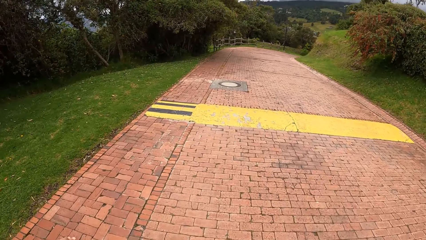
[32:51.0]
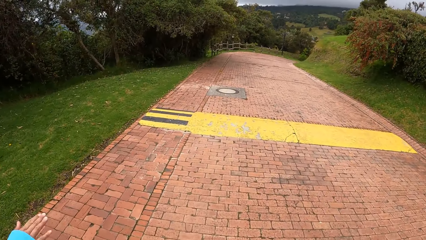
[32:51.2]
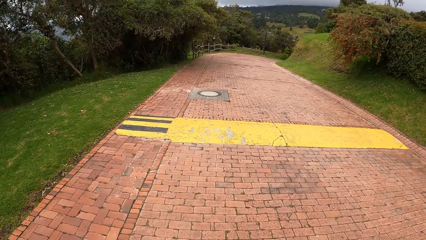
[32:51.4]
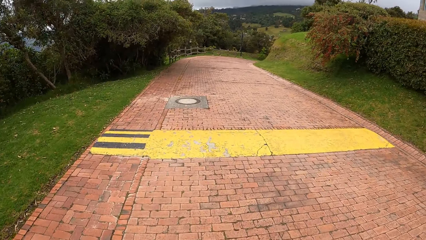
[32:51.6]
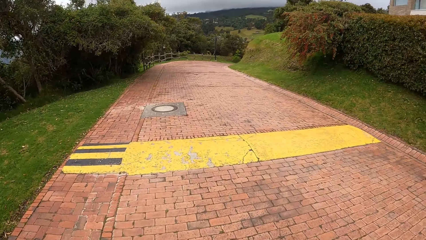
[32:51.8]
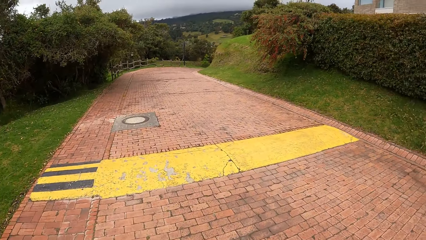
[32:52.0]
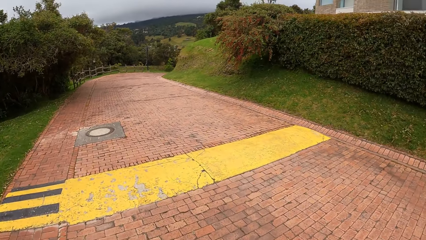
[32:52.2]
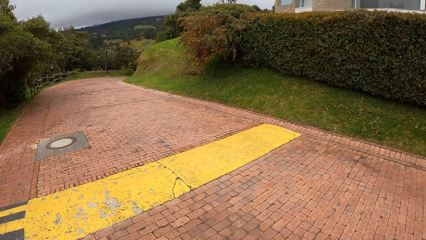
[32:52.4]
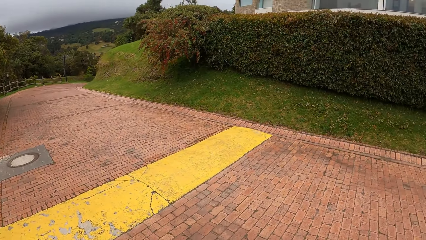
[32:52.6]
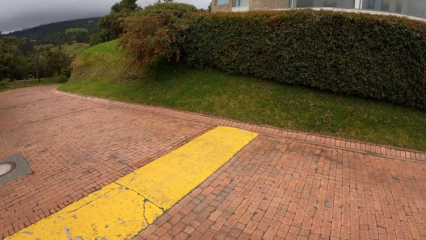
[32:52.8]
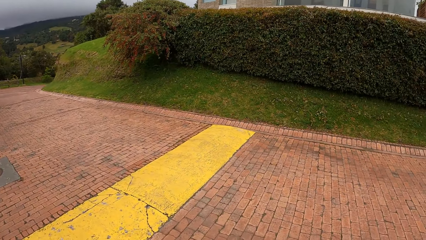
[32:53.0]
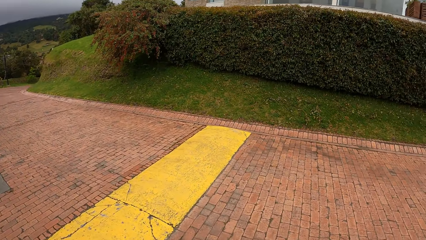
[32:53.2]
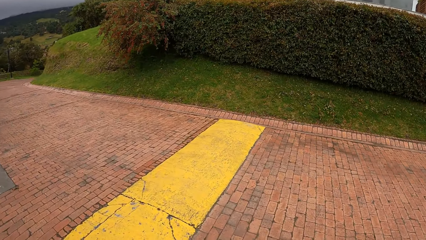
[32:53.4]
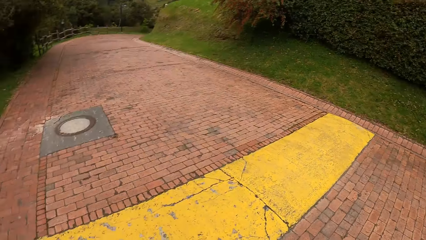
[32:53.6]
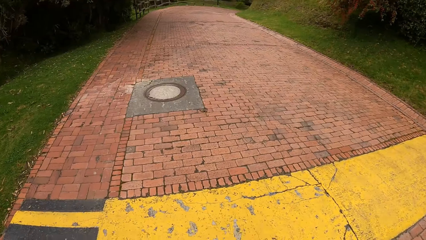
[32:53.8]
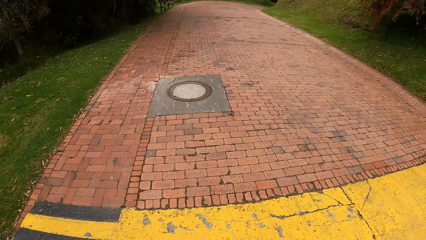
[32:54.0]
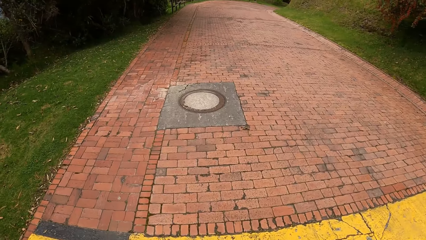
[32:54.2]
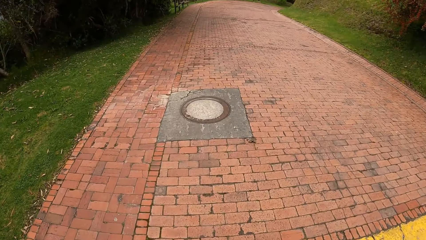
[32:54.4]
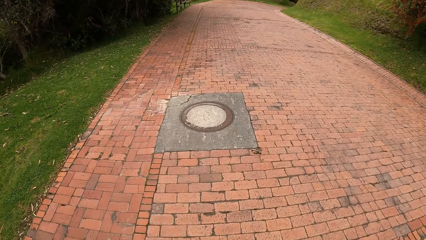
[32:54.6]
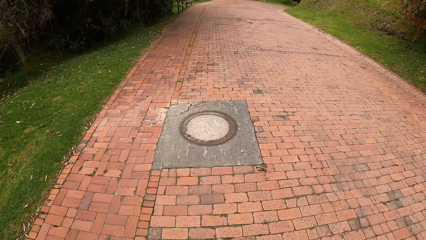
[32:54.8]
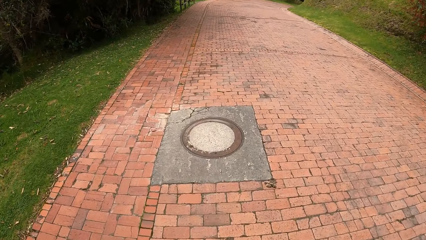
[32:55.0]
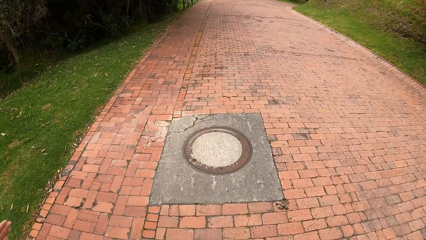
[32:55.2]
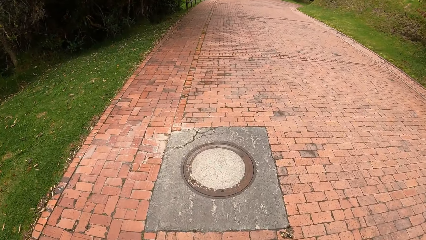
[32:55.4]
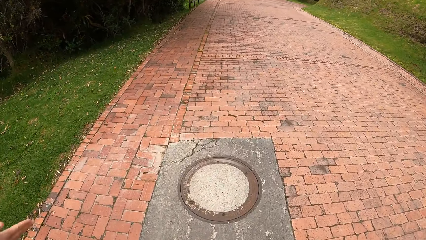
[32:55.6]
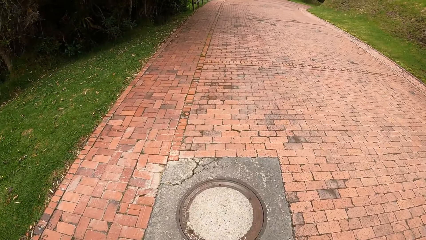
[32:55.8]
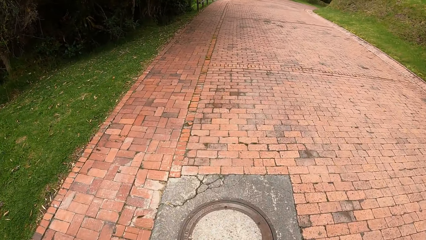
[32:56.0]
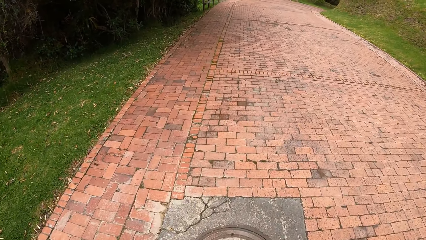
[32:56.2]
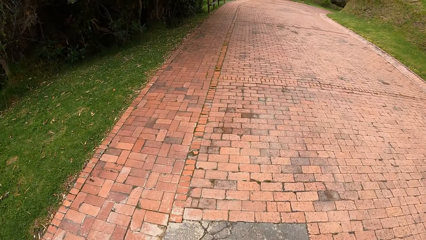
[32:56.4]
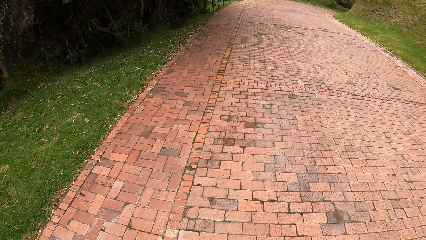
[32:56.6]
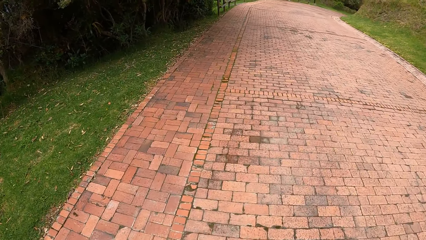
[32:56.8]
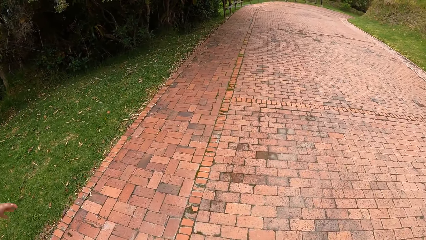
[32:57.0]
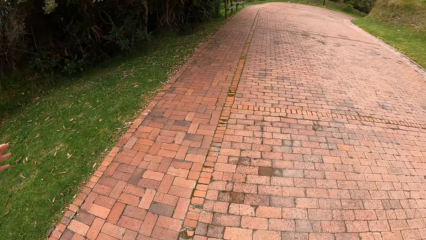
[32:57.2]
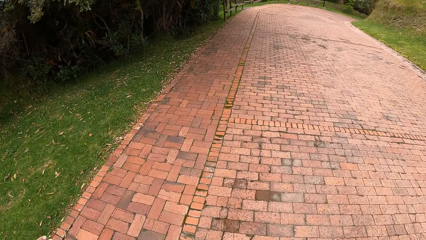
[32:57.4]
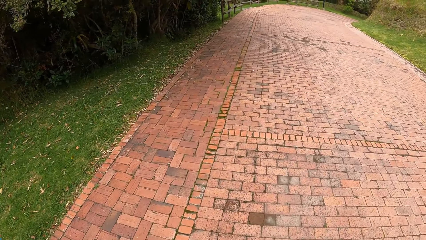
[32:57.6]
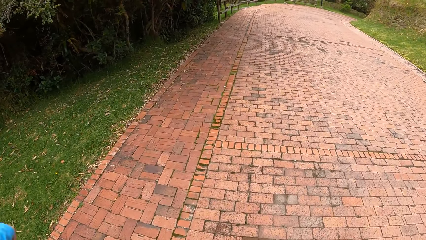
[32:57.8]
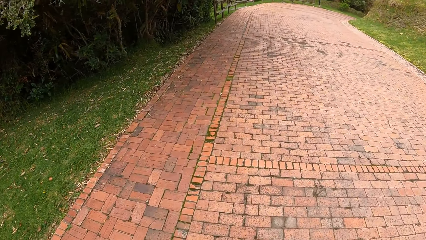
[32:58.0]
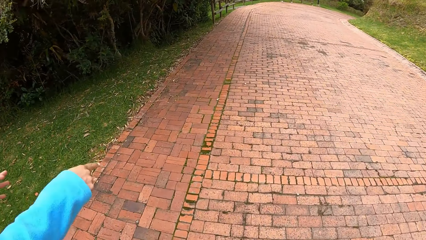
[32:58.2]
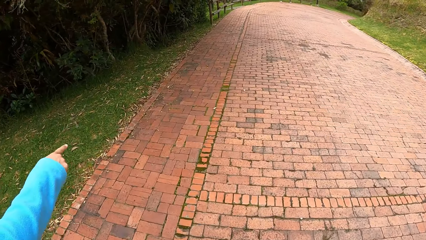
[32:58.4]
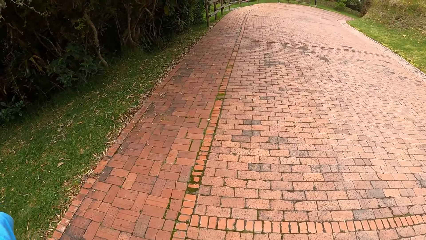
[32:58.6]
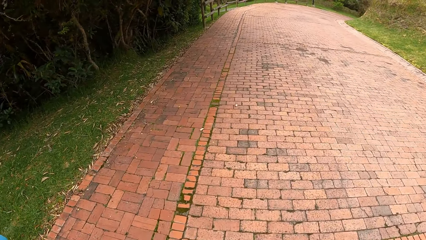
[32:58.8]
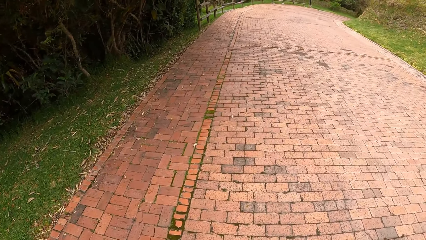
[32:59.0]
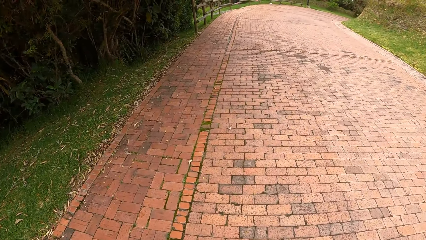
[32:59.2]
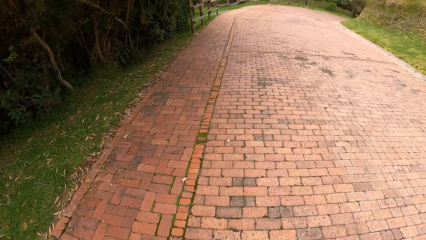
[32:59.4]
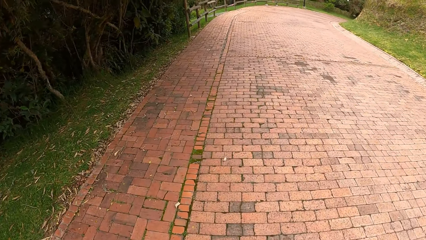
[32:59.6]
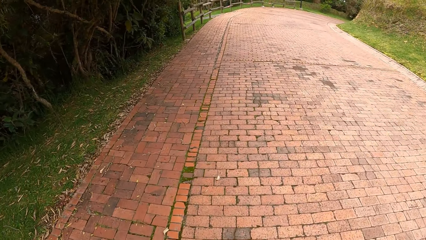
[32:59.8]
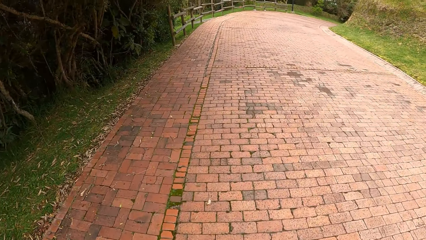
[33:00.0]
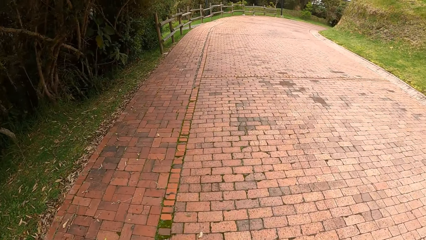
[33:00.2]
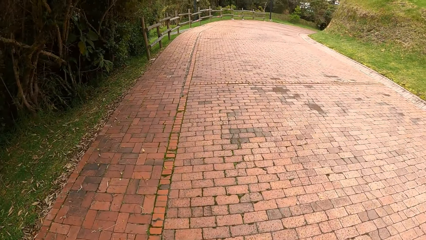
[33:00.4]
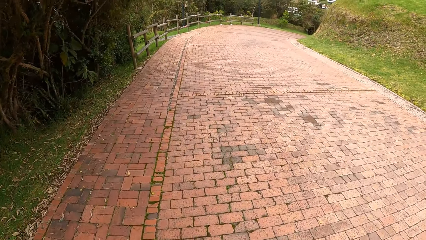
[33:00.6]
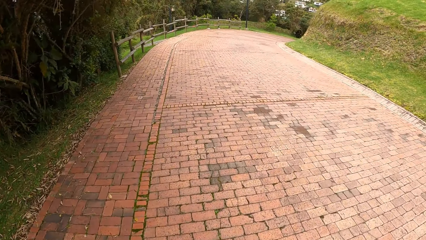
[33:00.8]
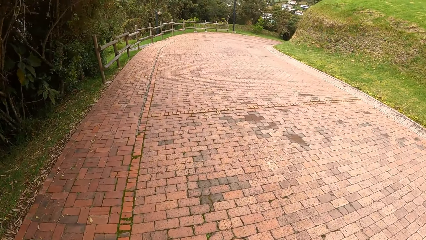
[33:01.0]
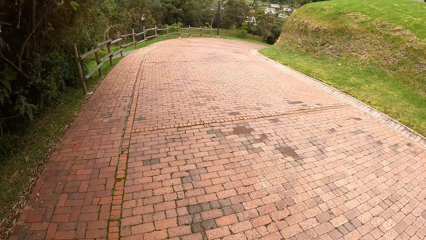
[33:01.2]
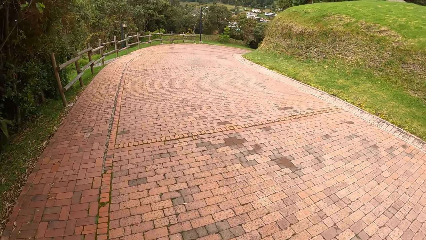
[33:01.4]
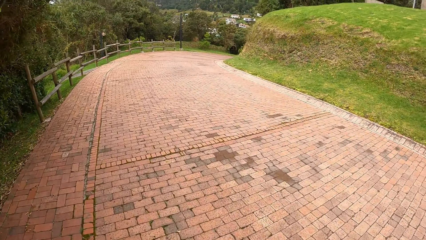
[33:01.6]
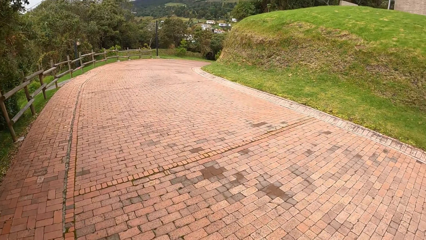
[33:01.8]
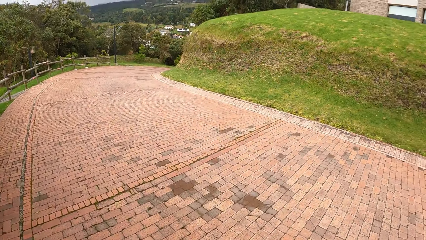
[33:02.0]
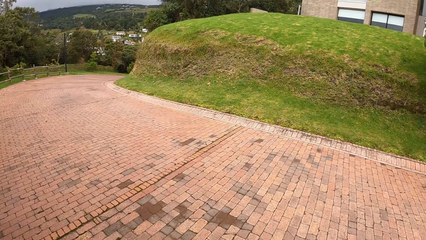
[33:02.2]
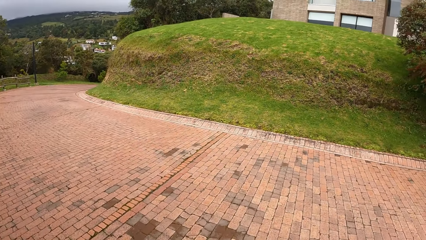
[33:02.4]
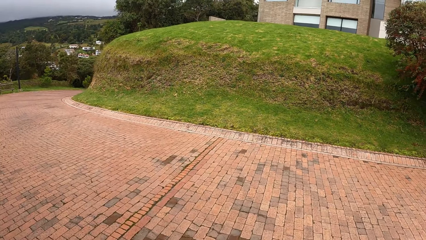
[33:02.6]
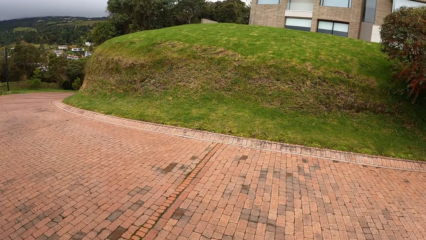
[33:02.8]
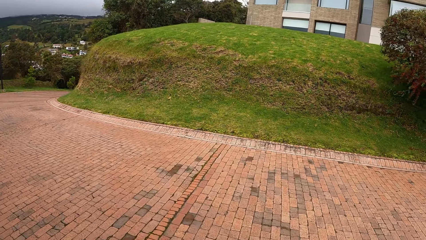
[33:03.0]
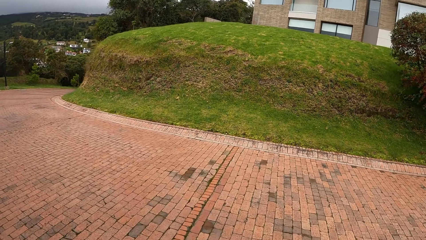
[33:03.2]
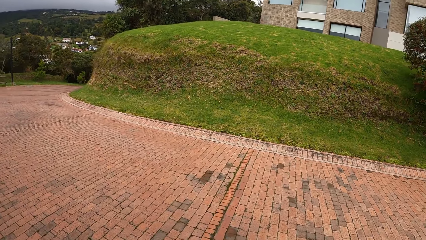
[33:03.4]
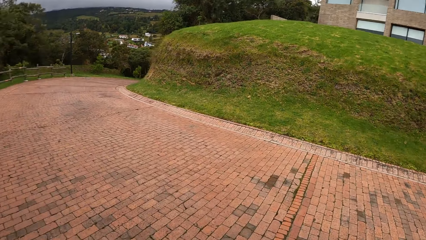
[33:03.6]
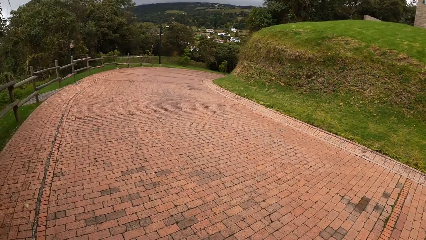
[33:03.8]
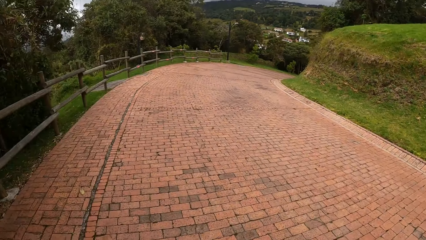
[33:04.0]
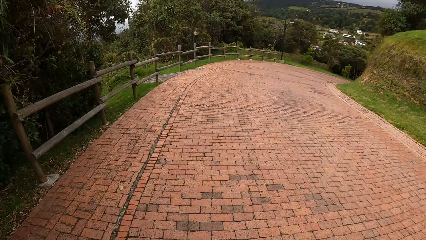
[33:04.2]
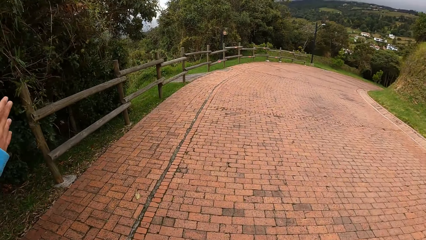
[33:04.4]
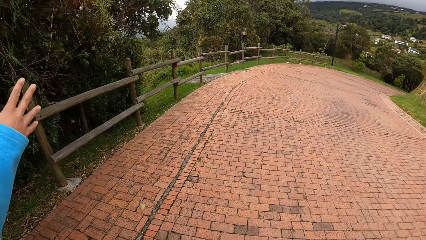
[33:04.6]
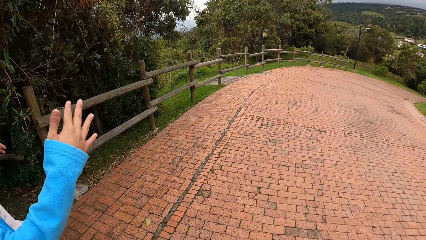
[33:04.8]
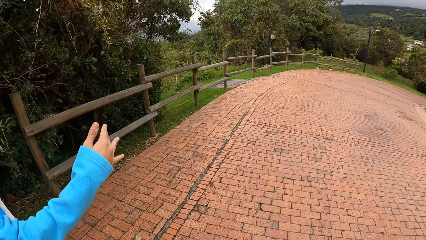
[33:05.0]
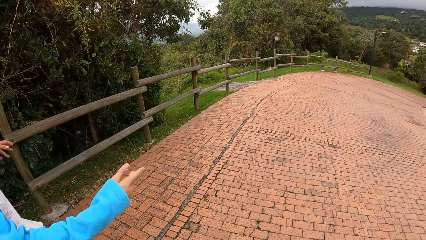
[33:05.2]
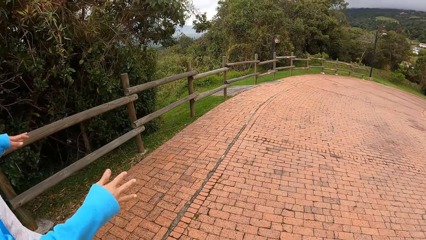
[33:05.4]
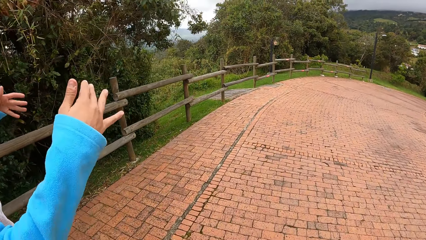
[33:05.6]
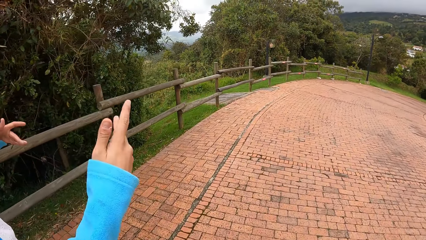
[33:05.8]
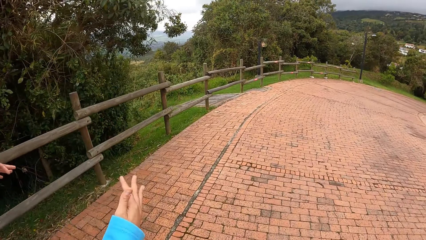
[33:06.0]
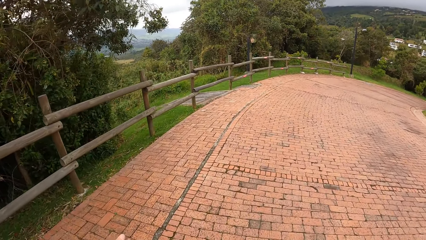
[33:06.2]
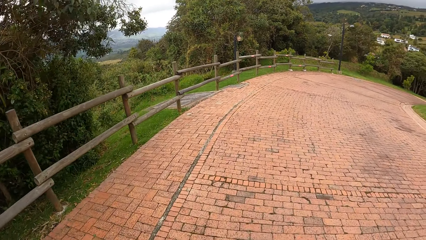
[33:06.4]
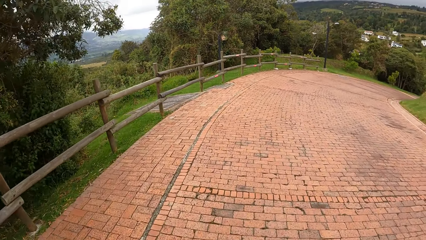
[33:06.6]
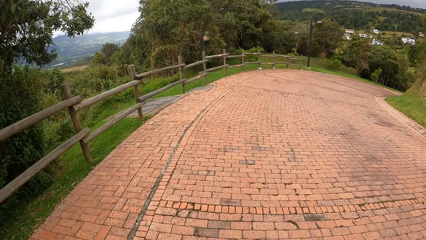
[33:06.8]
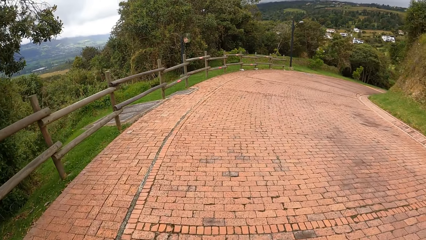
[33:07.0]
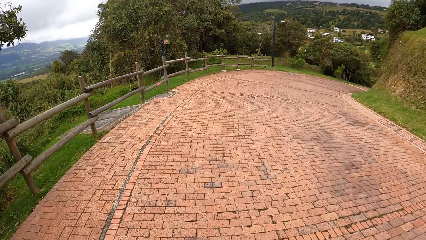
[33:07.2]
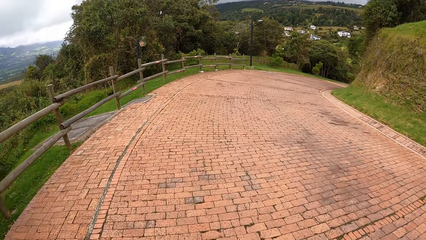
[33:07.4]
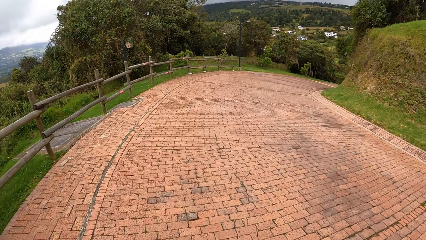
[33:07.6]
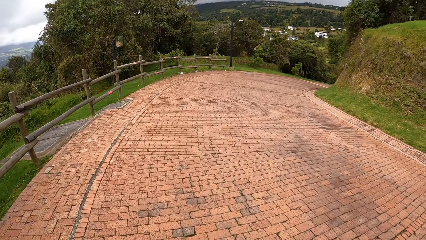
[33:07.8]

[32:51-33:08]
The camera wearer looks around. They walk across the pavement. The woman moves her hands.
